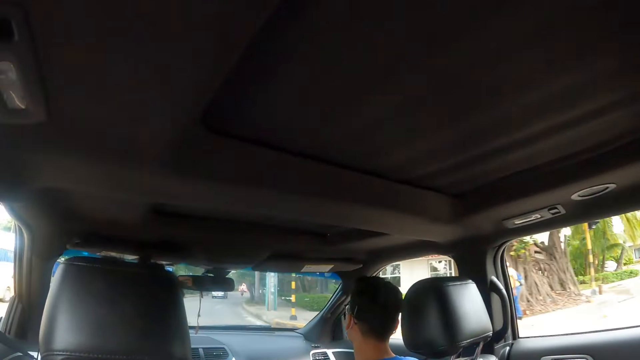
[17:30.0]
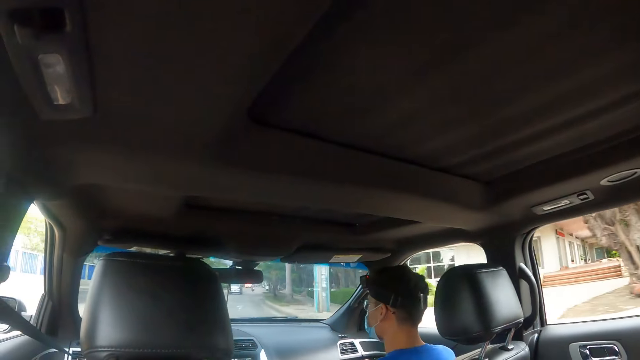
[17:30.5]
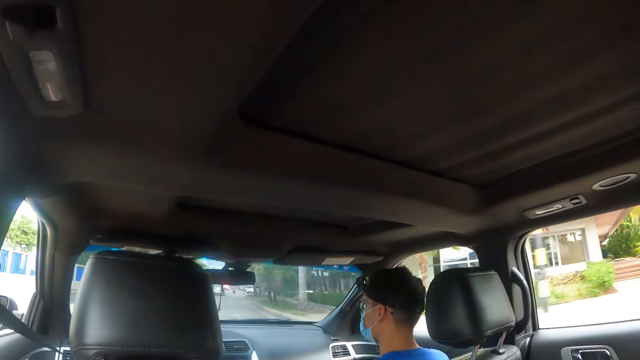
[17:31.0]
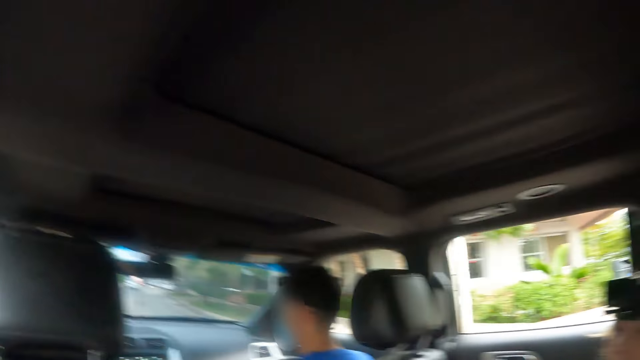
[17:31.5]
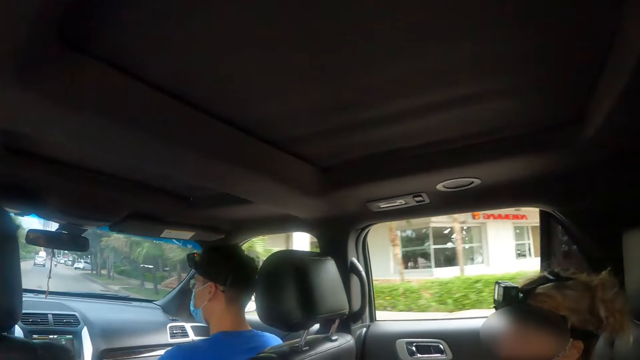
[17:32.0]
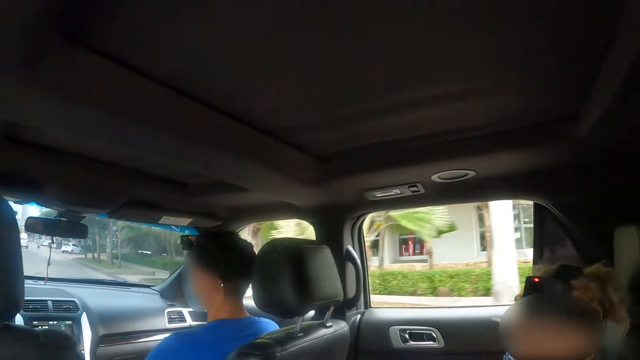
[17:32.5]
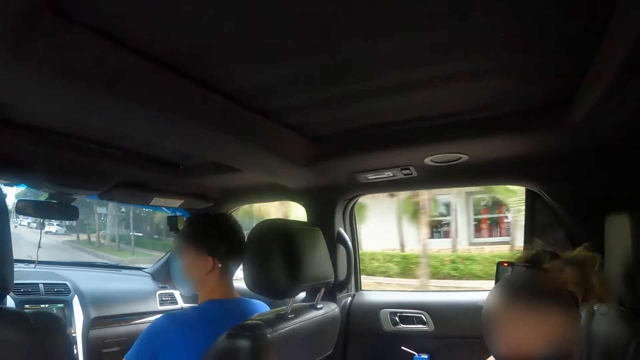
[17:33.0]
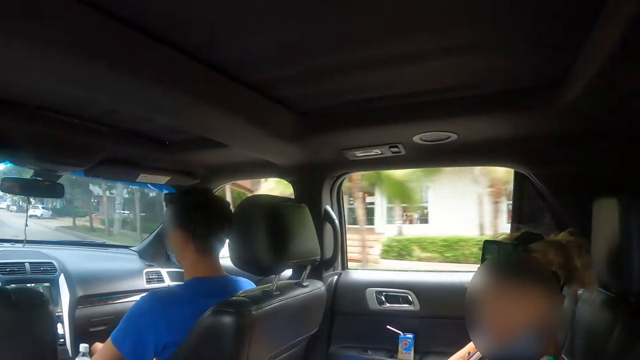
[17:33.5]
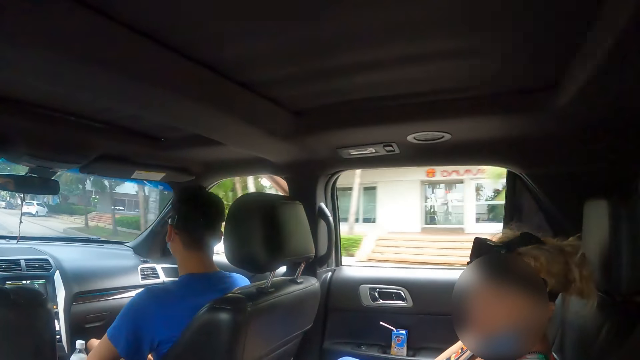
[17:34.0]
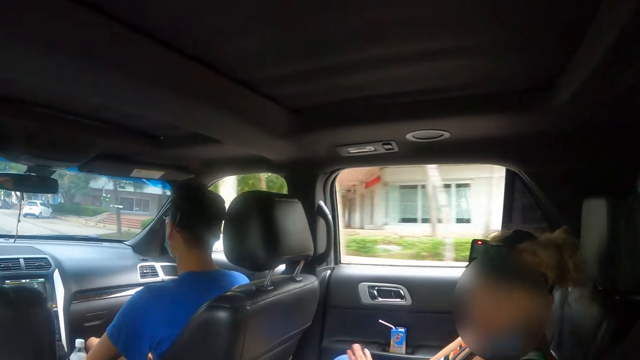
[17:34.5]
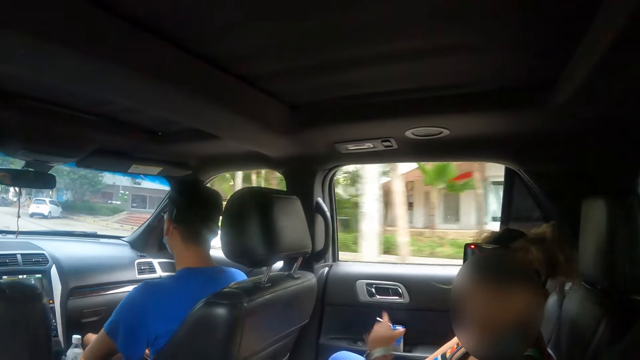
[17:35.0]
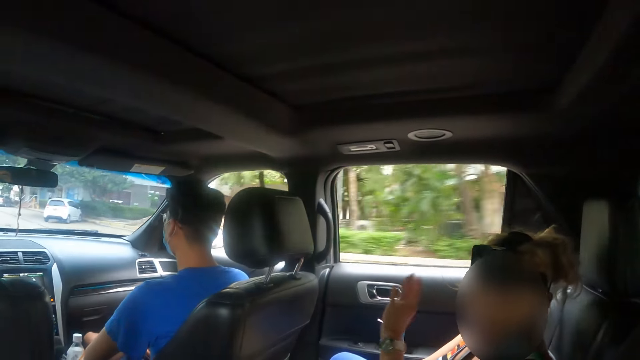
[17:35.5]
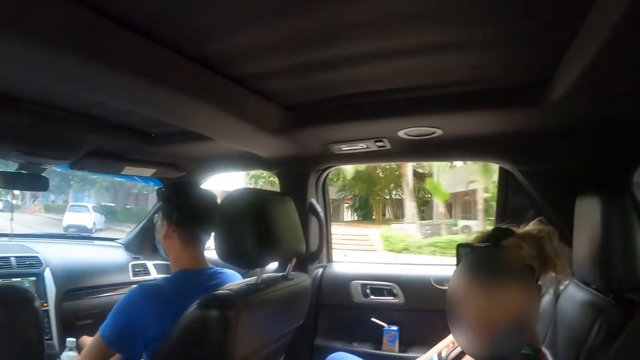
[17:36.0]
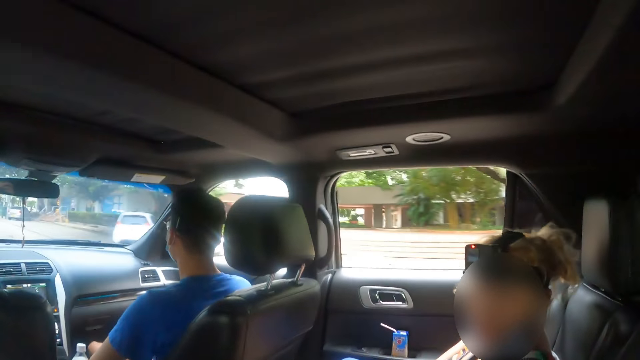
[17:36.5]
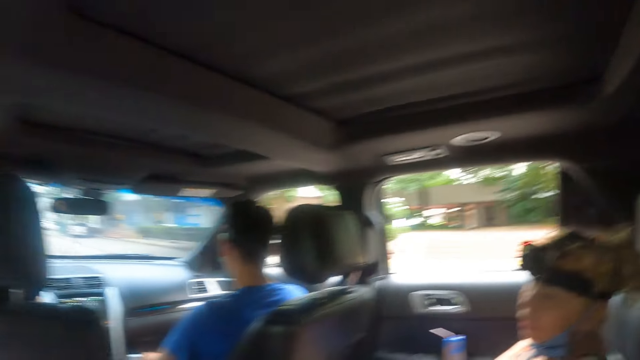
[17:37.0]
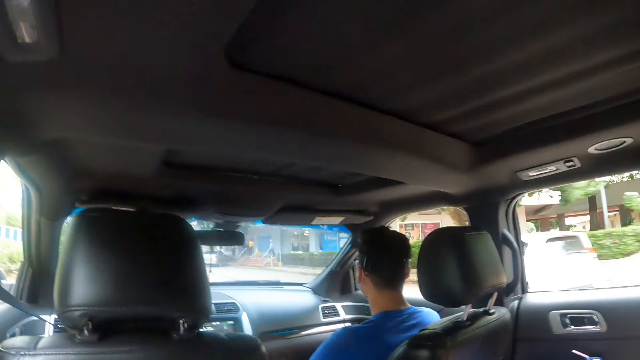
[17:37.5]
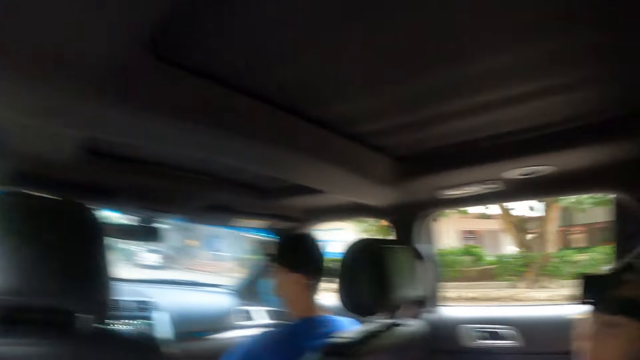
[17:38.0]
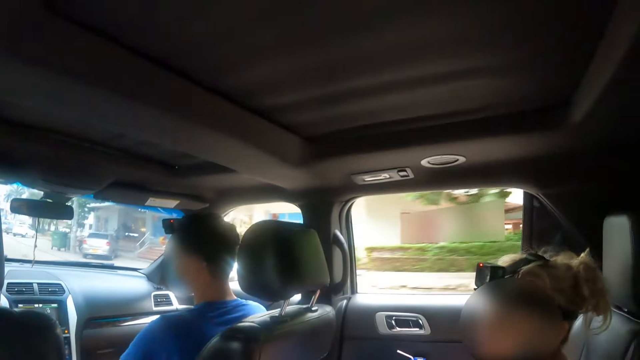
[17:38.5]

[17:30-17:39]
The camera wearer interacts with a person.

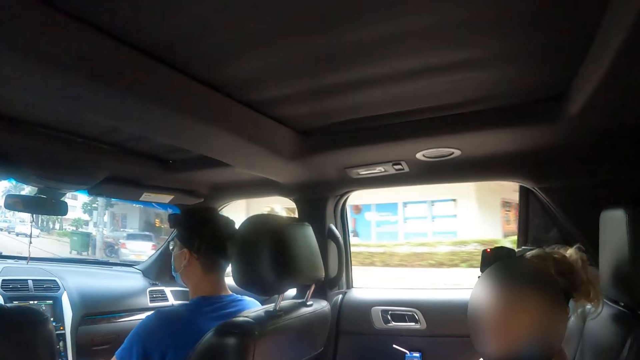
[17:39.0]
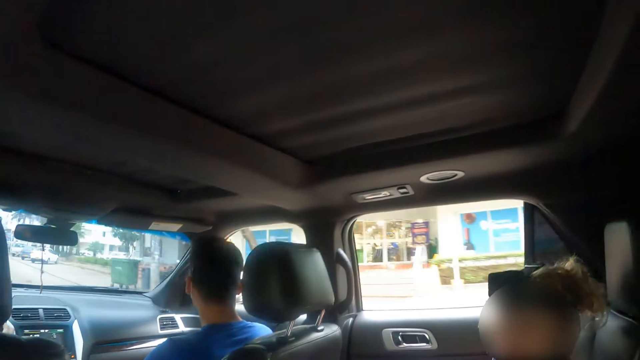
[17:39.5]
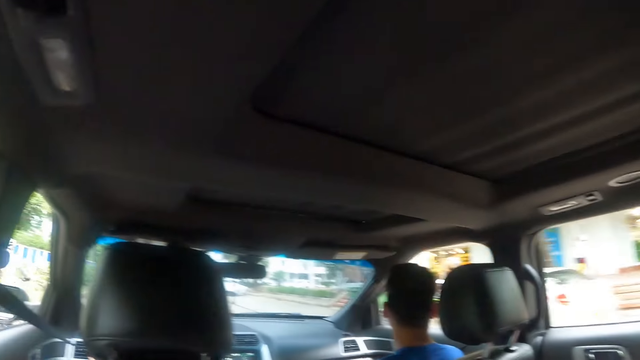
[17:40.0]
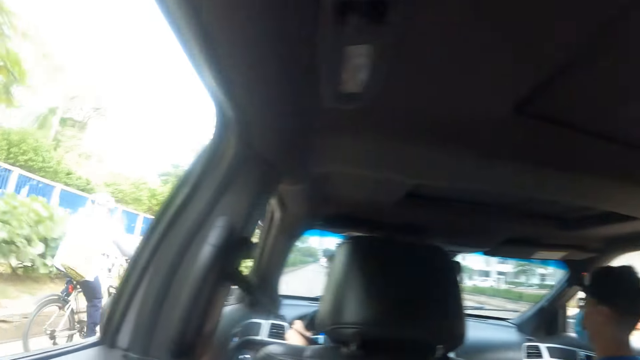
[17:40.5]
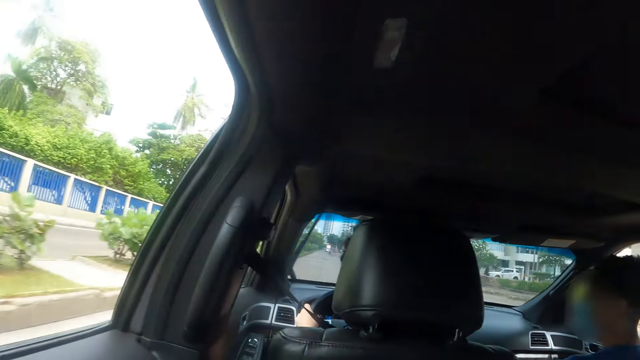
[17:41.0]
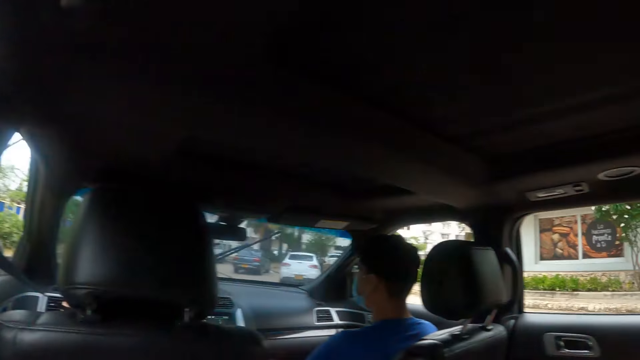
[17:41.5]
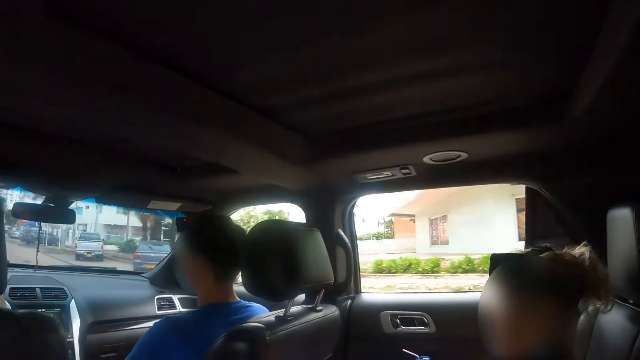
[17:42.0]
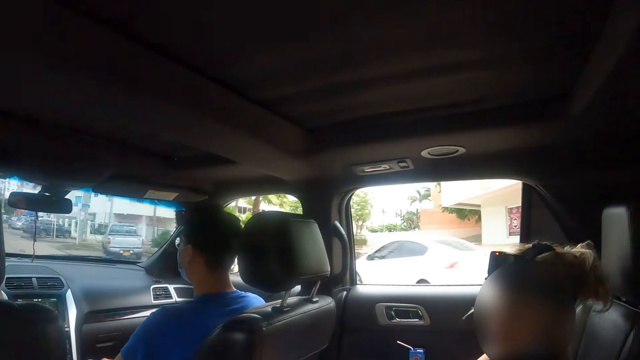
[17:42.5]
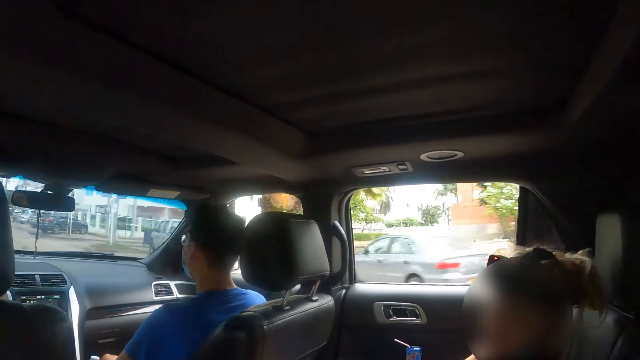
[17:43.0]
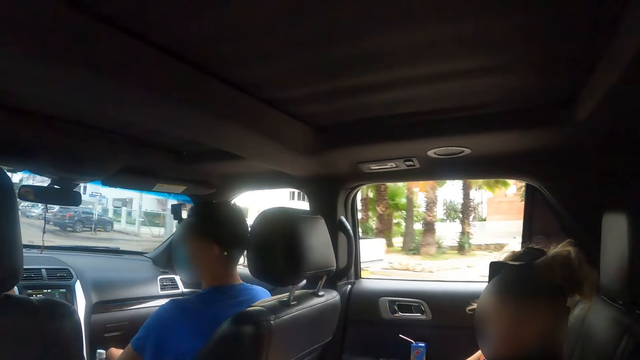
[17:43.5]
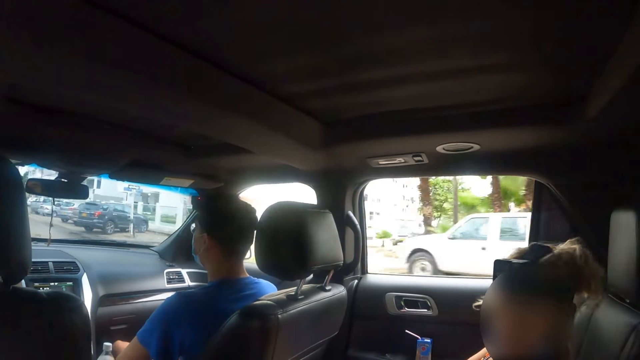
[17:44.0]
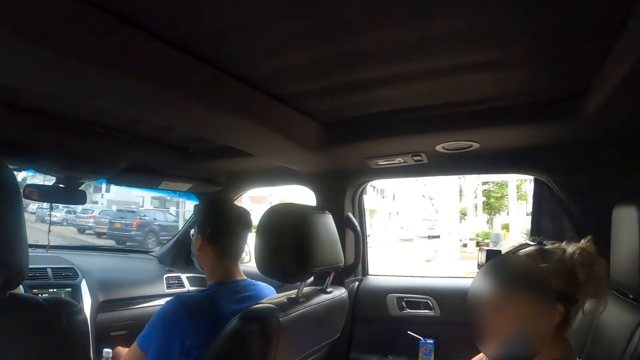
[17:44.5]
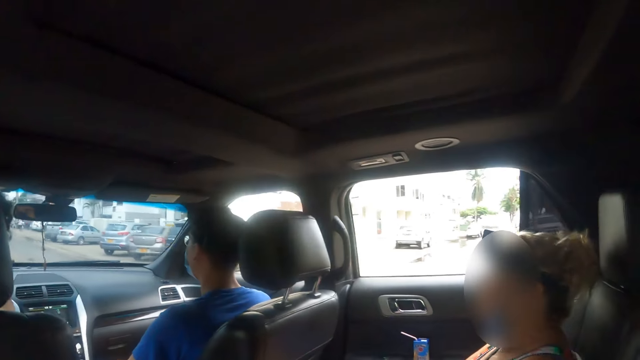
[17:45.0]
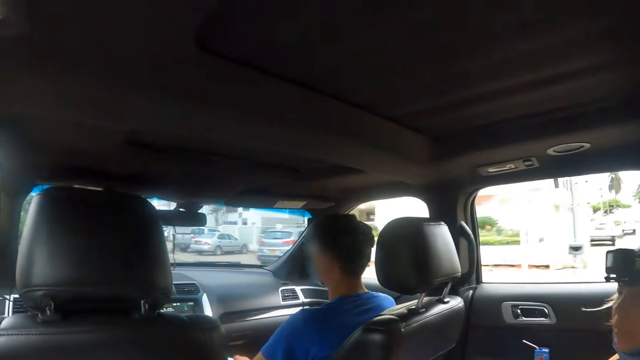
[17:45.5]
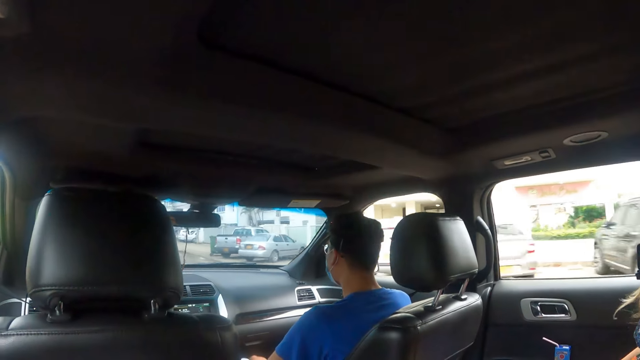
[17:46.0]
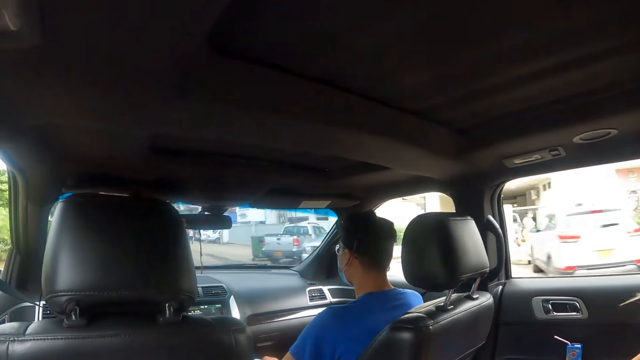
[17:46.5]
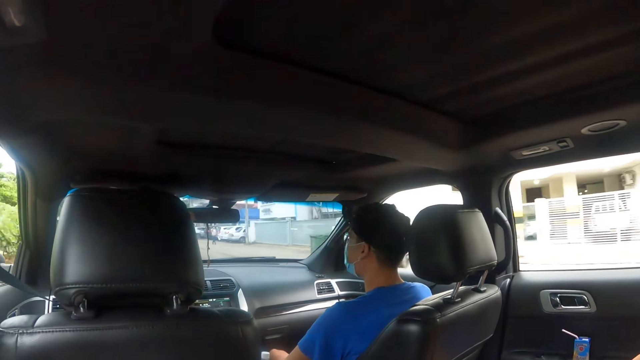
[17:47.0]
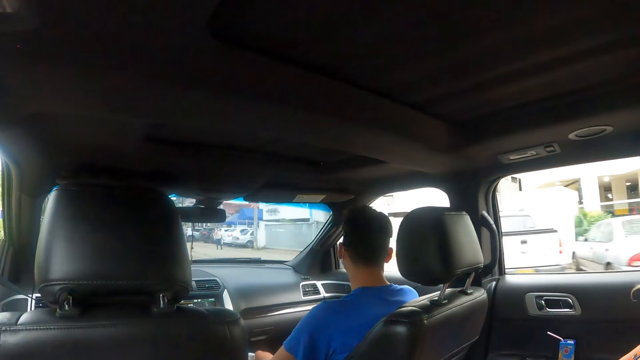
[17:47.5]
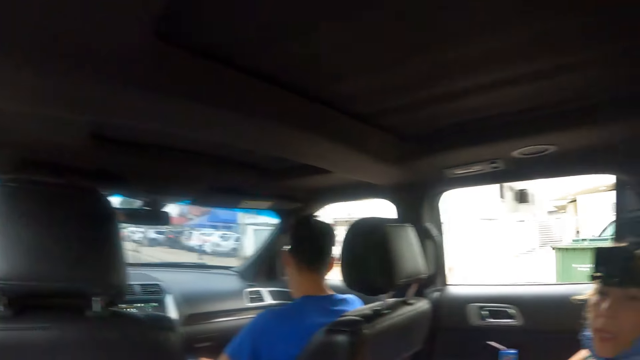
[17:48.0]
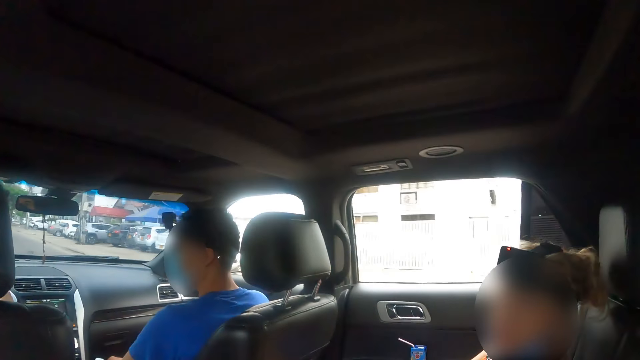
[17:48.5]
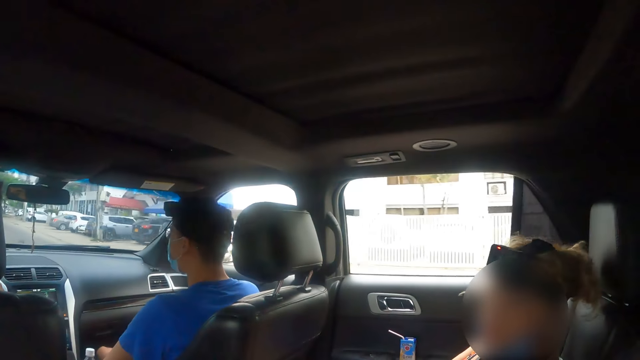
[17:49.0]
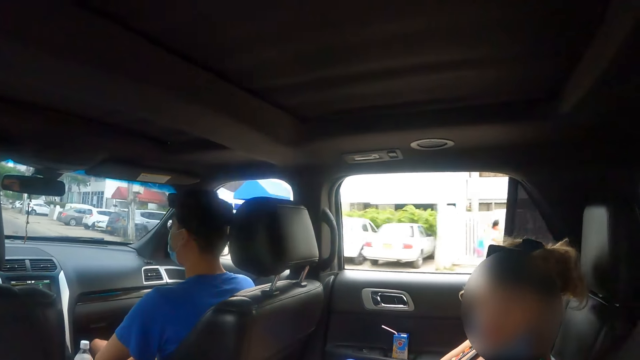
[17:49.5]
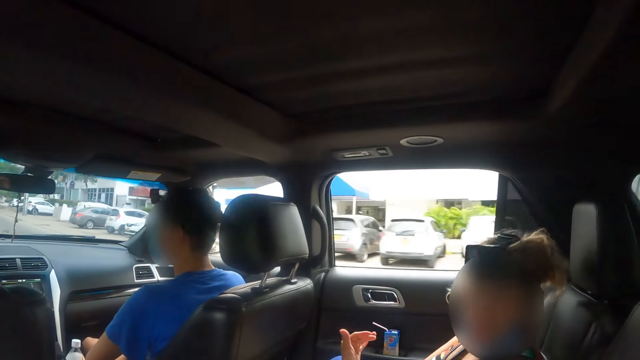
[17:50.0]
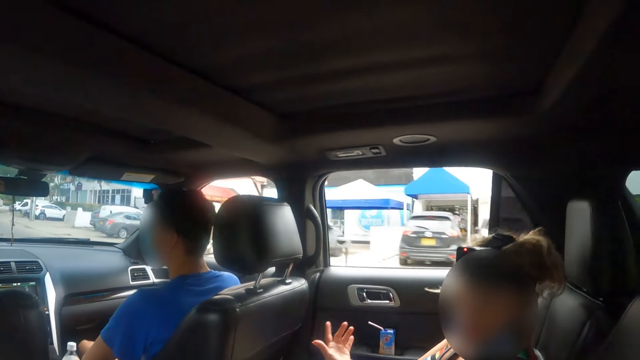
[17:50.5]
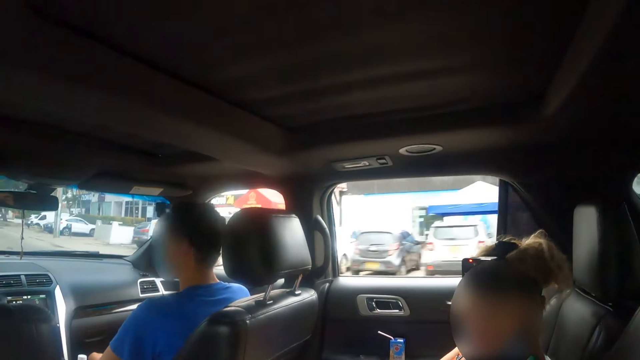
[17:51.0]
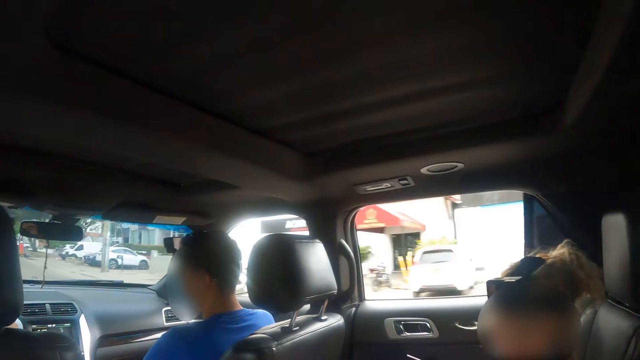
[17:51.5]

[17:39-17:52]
The camera wearer looks through the window. They interact with a person.
